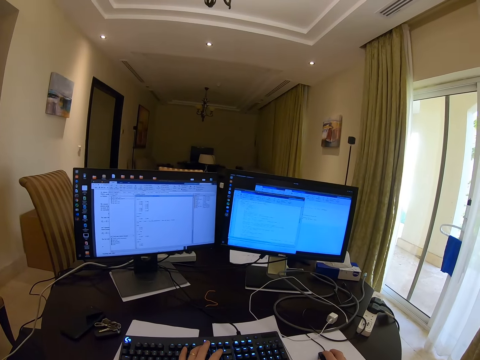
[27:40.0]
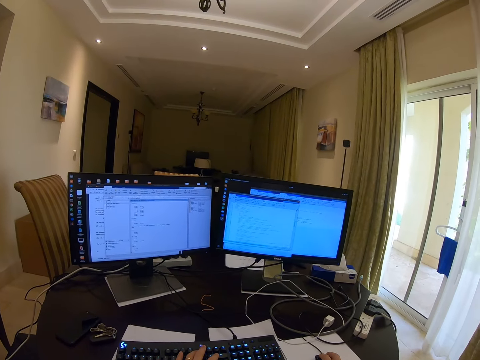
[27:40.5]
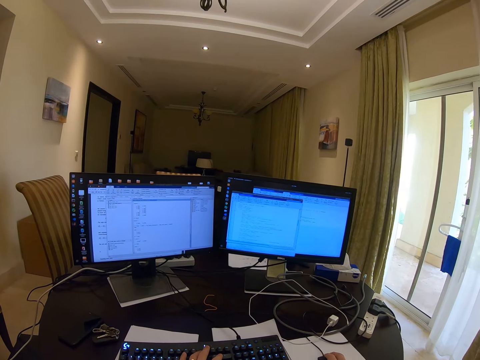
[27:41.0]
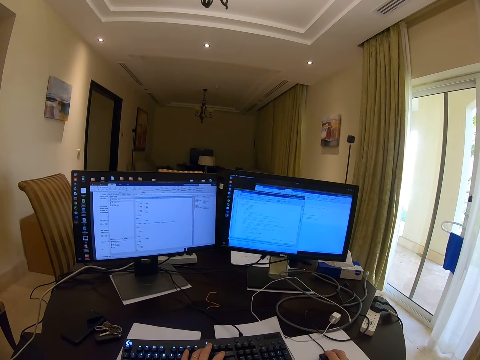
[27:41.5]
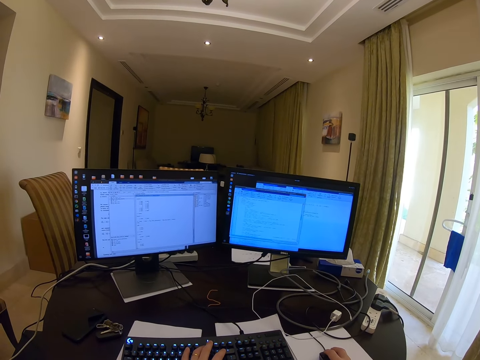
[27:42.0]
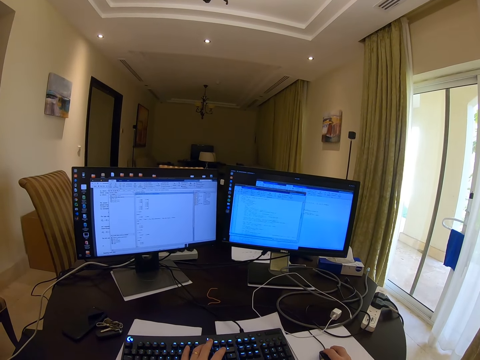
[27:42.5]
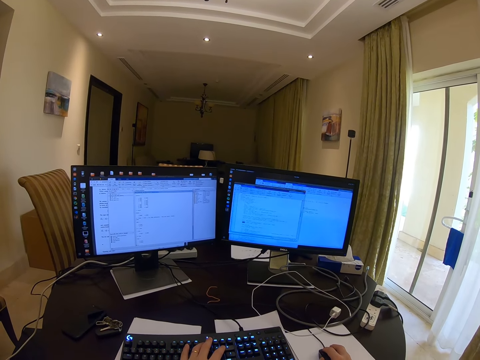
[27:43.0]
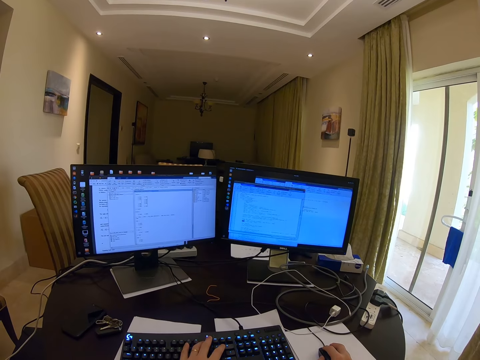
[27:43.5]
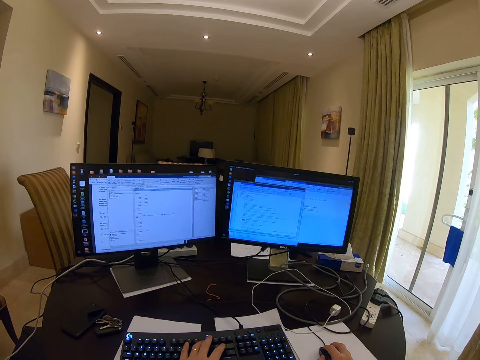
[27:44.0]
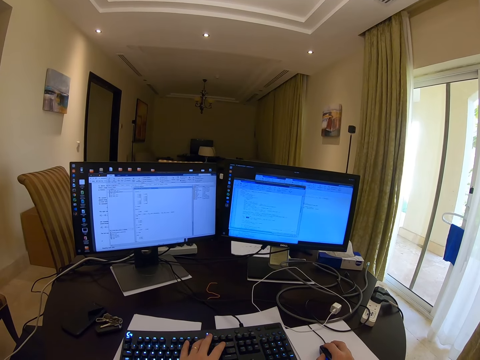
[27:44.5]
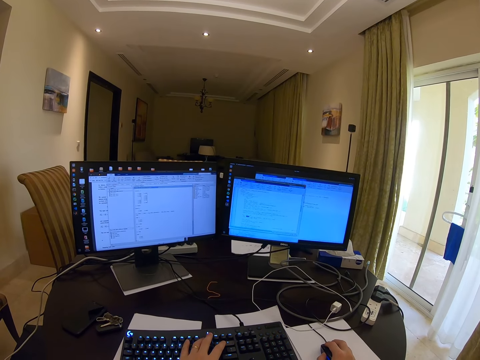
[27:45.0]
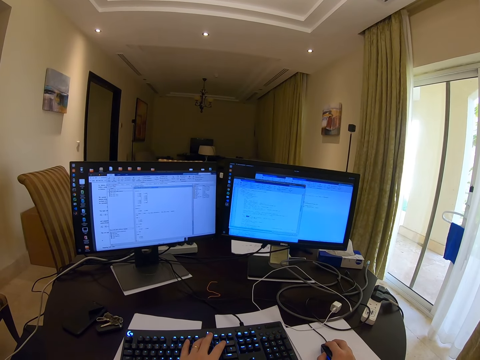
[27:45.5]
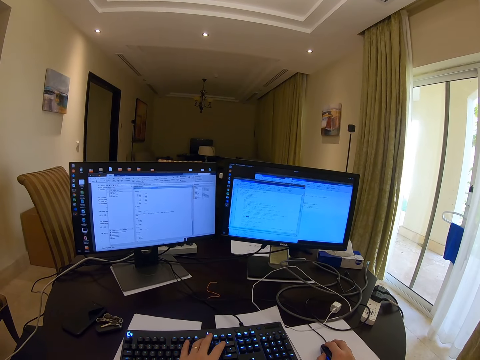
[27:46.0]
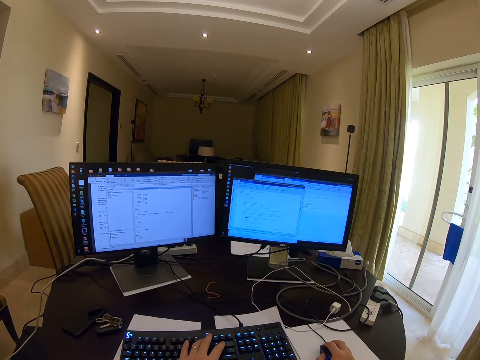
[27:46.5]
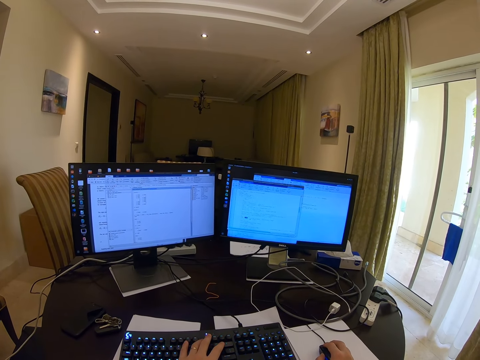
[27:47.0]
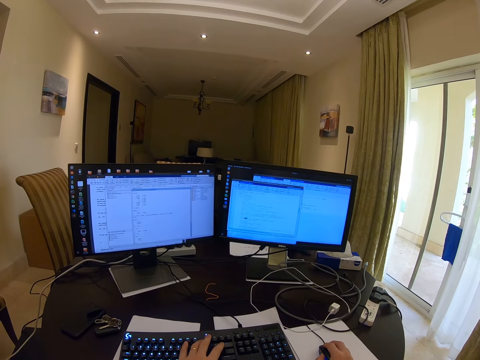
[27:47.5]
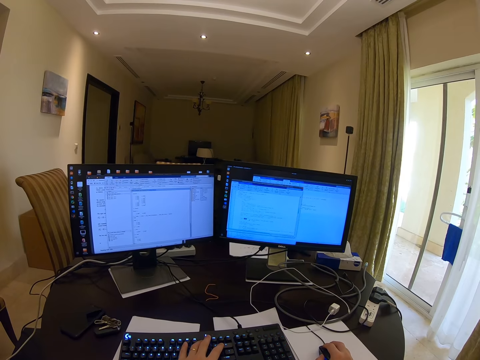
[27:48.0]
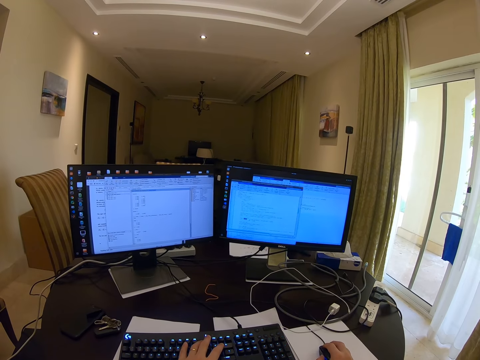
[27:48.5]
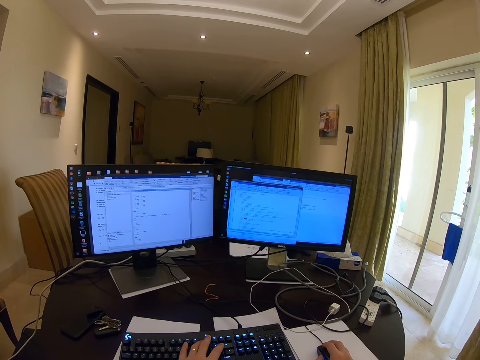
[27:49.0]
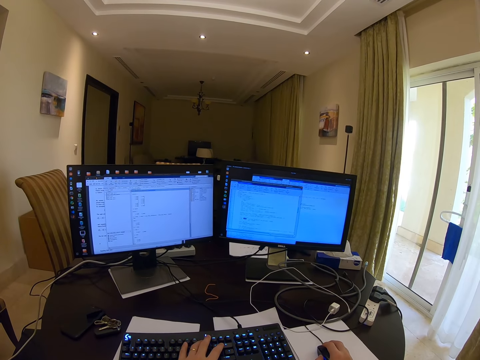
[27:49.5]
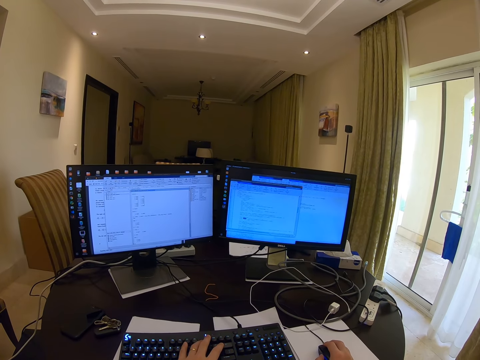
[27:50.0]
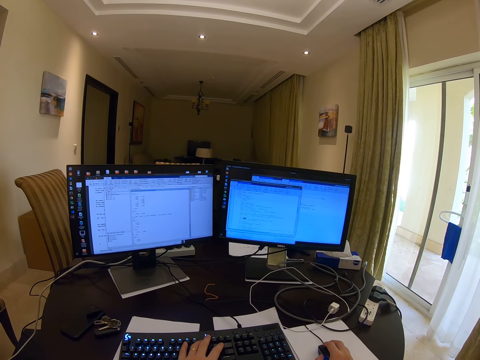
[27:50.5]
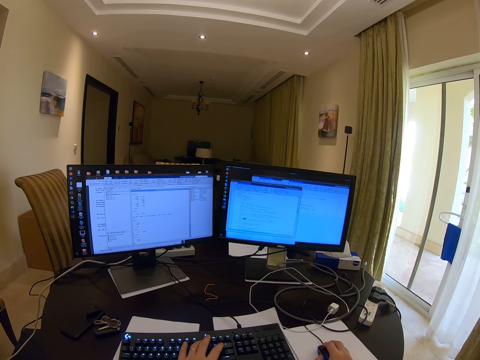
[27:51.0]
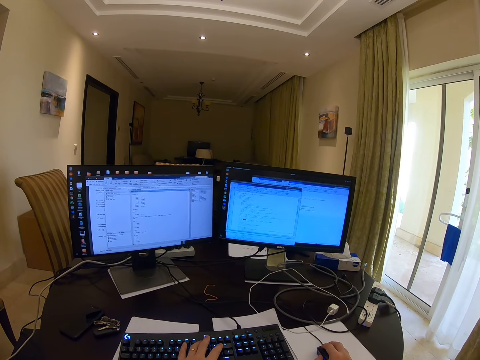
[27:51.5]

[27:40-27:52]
The camera wearer clicks the mouse.

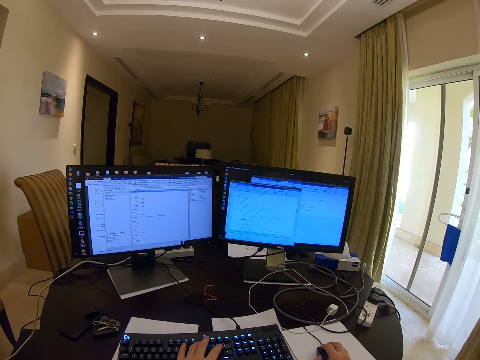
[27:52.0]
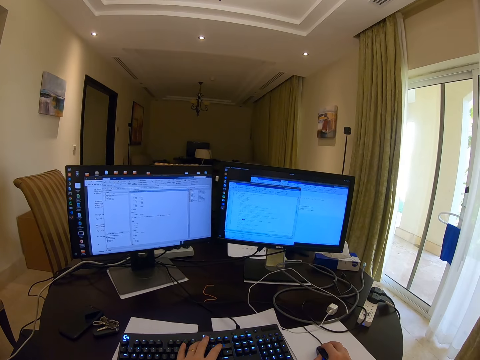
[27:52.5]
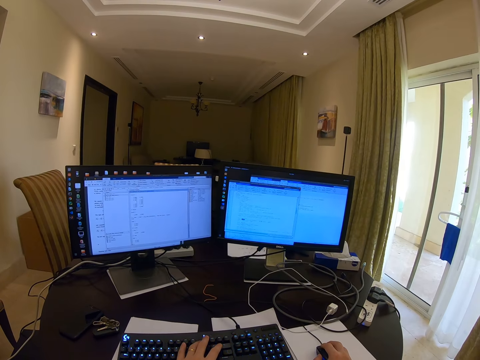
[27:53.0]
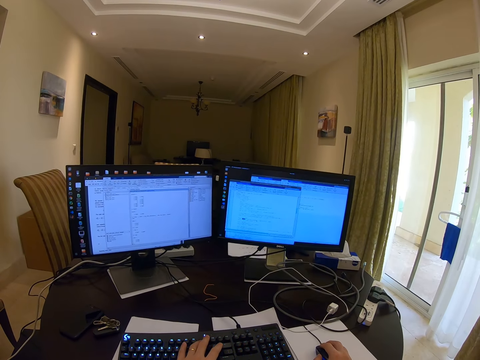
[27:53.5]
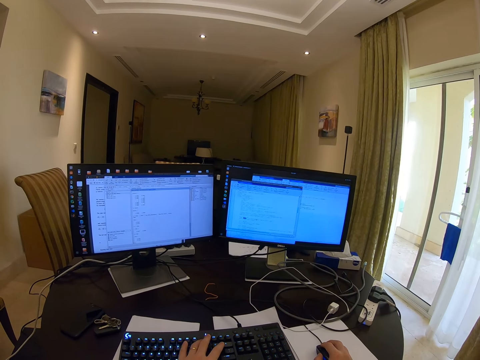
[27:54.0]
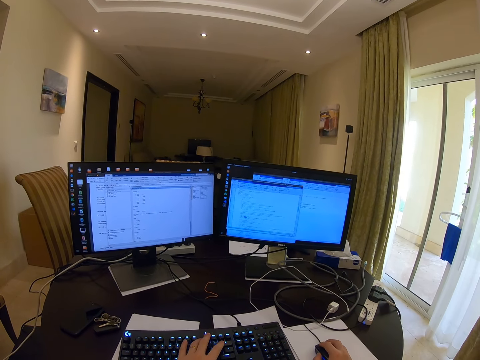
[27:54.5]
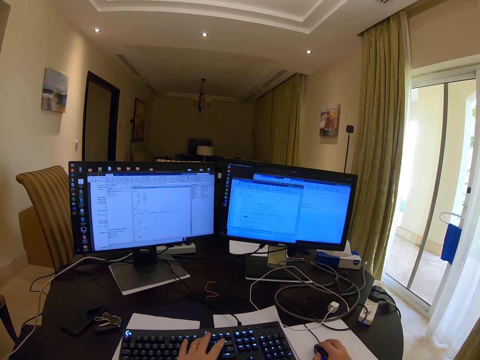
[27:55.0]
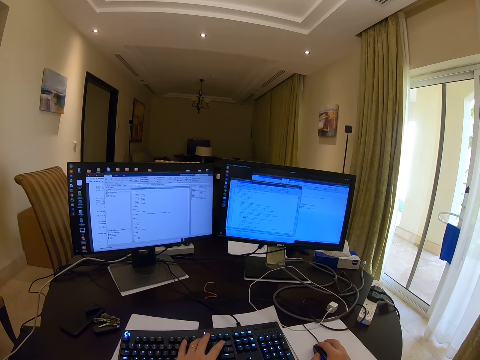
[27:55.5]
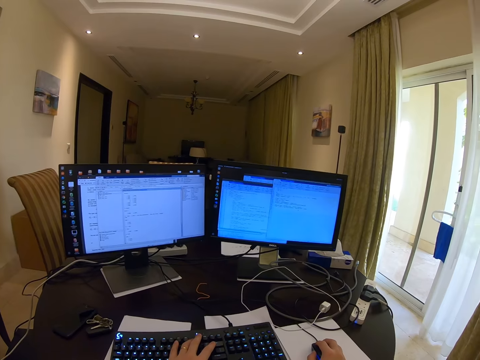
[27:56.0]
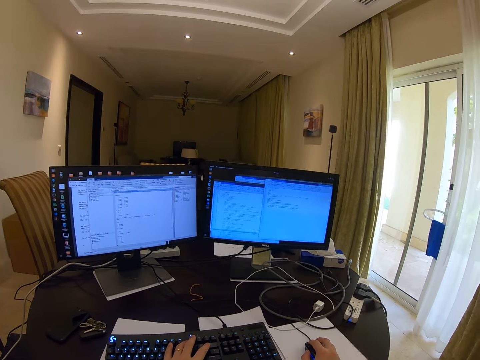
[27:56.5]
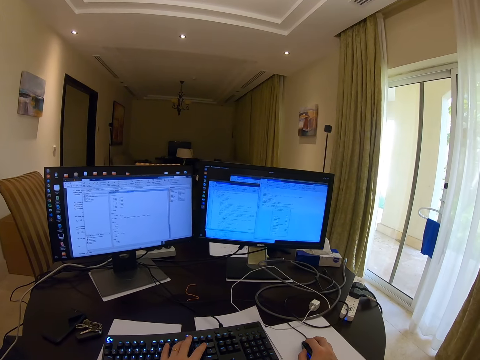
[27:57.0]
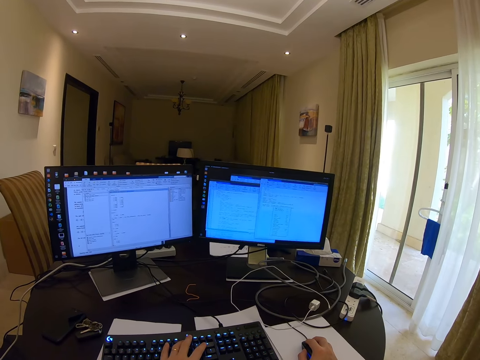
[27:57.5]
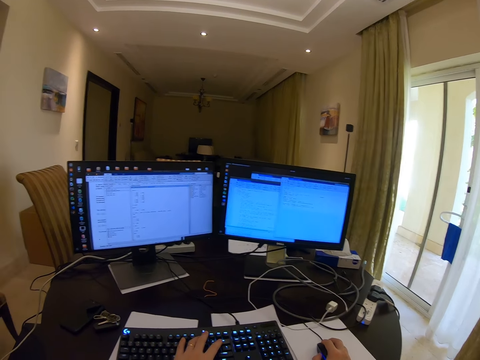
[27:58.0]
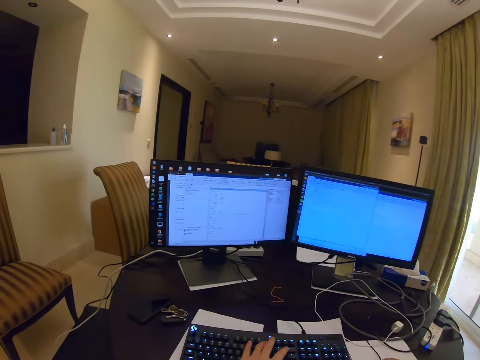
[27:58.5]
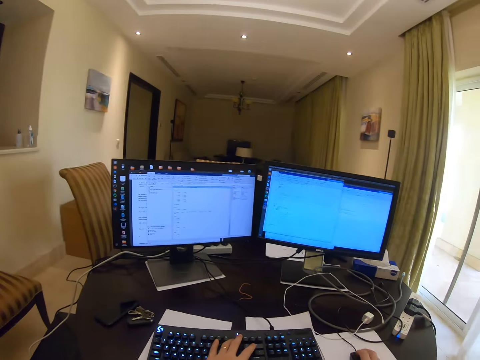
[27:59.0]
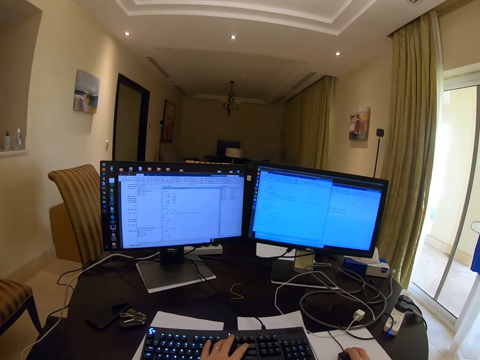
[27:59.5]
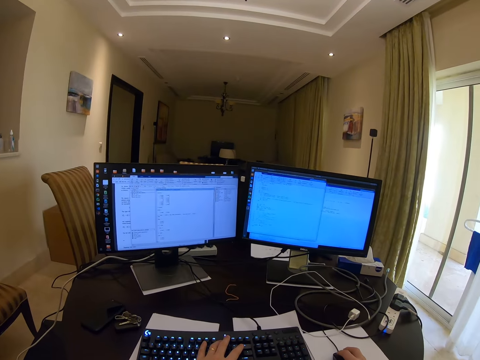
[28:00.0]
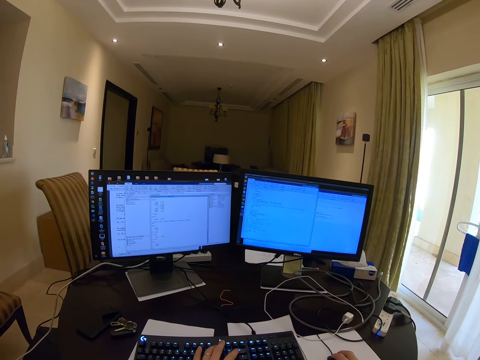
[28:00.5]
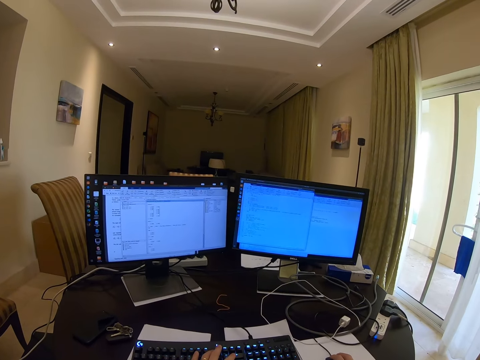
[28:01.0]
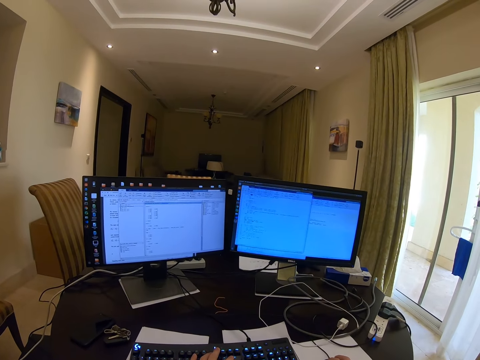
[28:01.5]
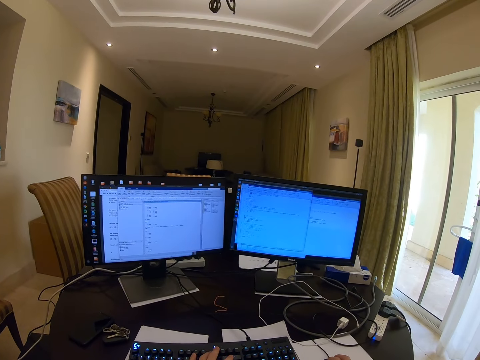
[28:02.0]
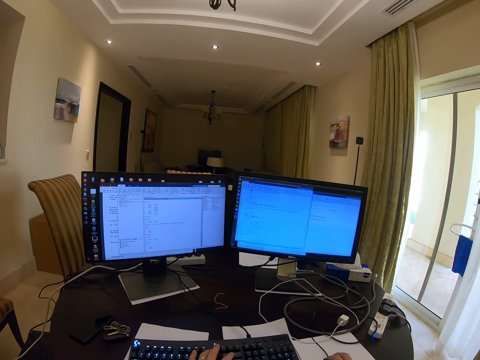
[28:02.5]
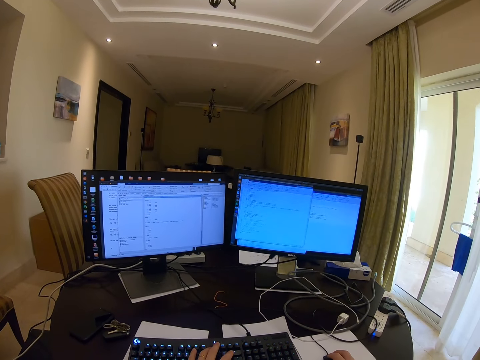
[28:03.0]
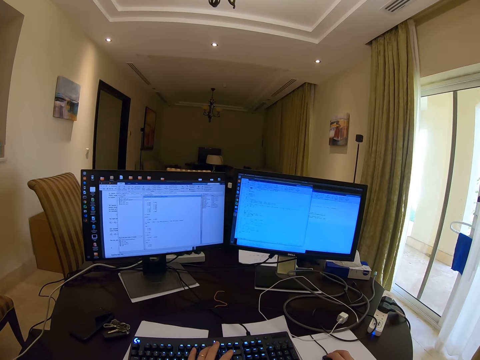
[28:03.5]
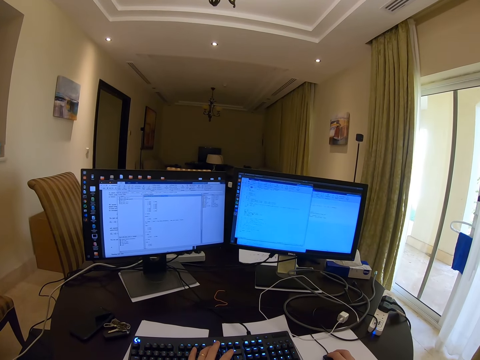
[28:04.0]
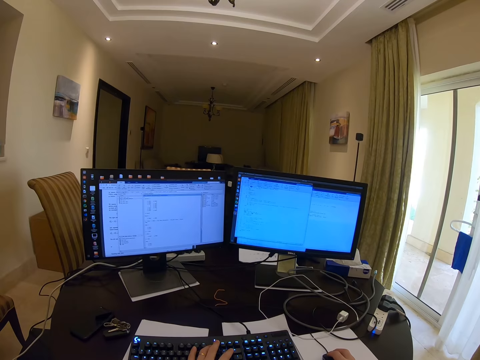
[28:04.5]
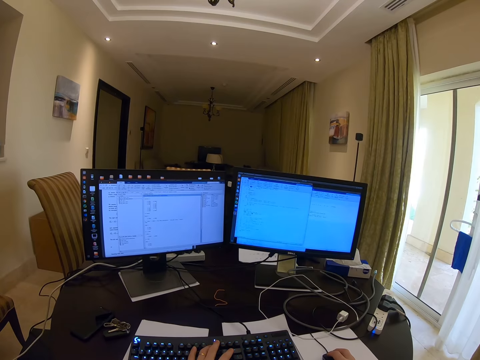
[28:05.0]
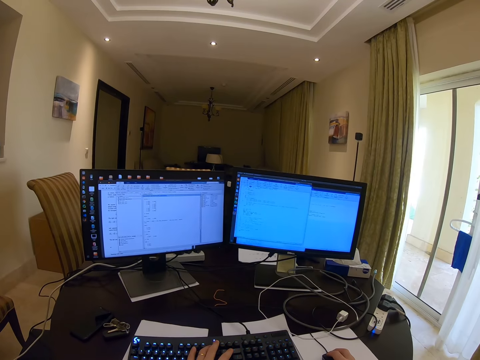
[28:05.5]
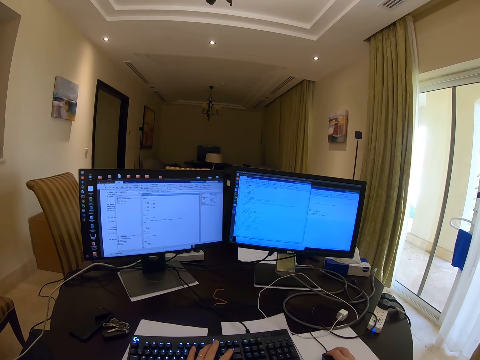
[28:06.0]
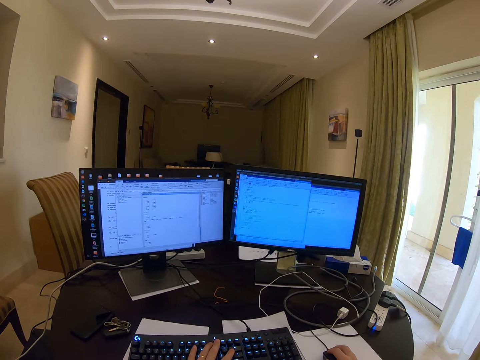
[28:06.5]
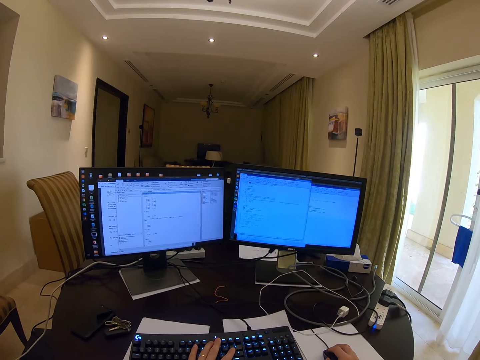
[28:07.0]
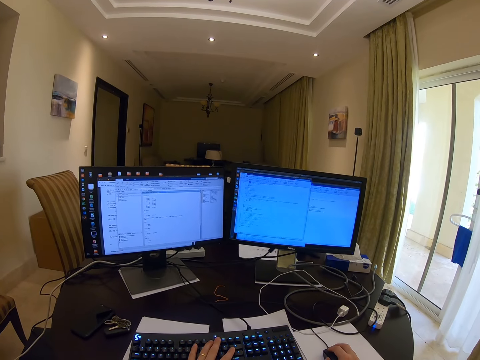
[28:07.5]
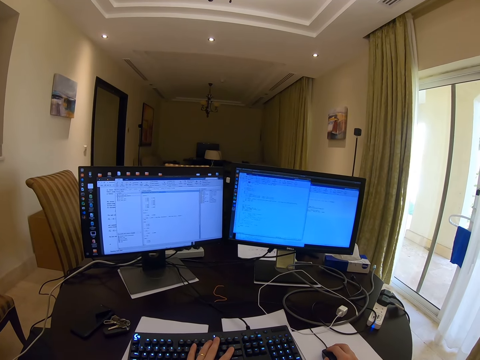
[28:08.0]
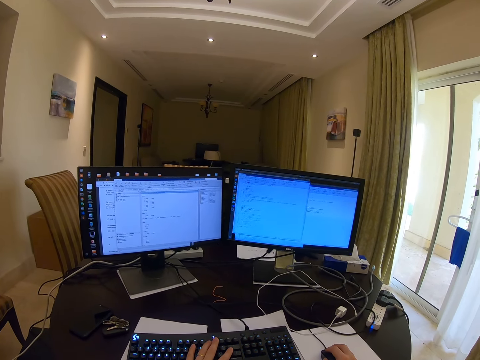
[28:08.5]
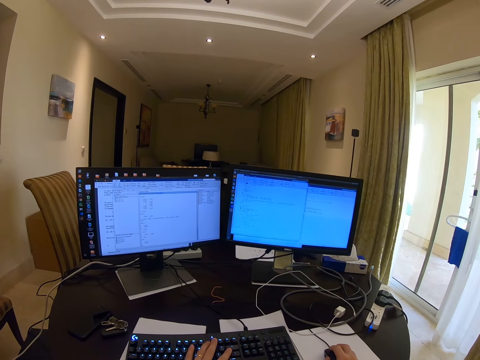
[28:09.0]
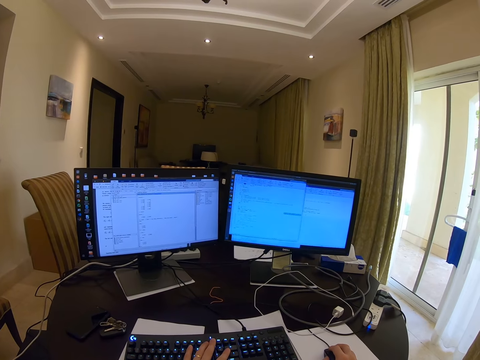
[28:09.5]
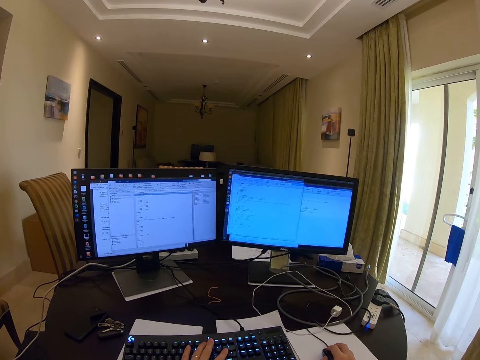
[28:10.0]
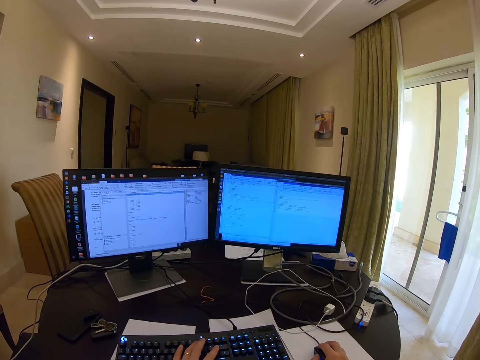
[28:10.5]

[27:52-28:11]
The camera wearer taps a finger on the keyboard. They click the mouse.
